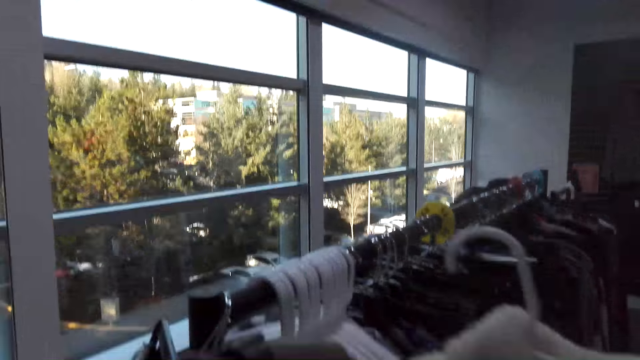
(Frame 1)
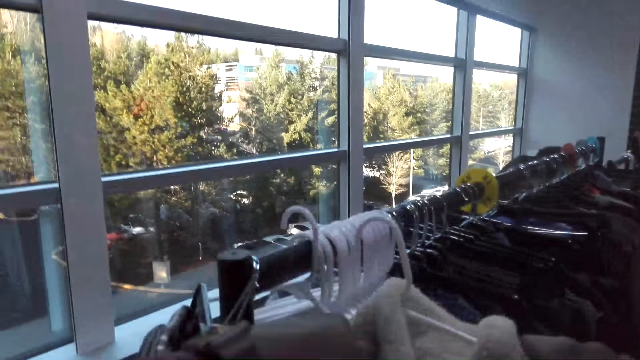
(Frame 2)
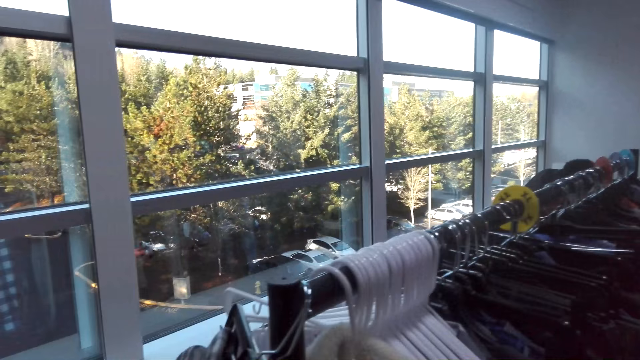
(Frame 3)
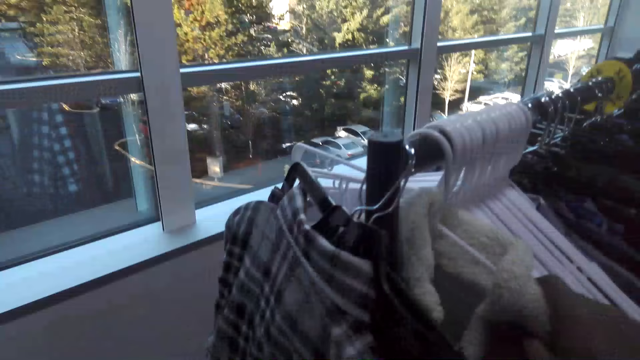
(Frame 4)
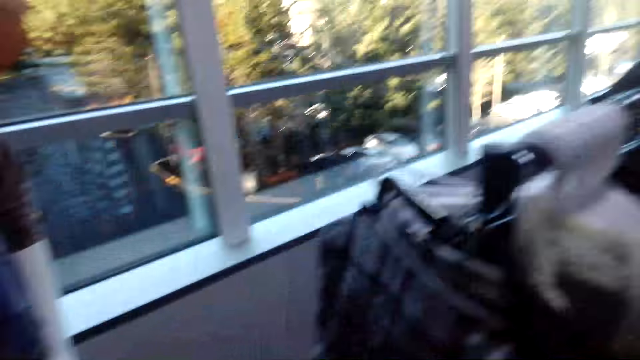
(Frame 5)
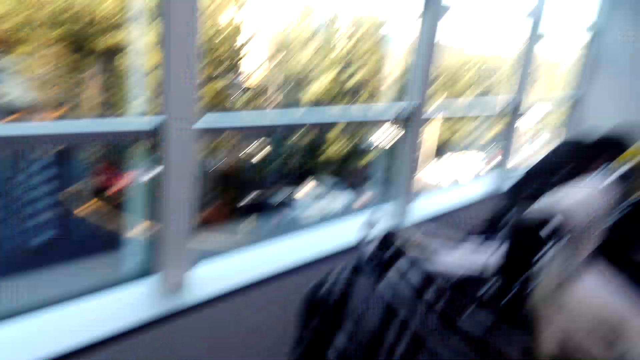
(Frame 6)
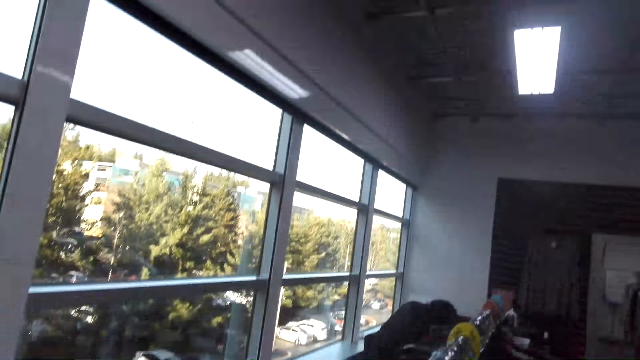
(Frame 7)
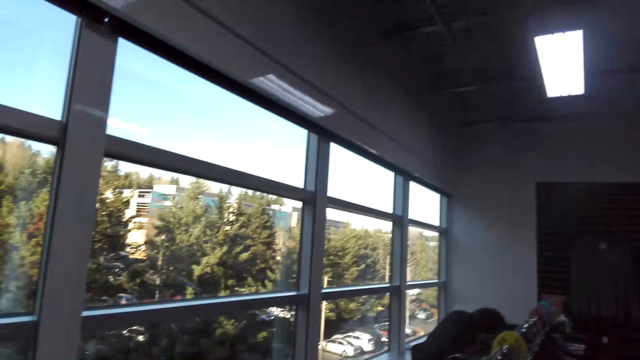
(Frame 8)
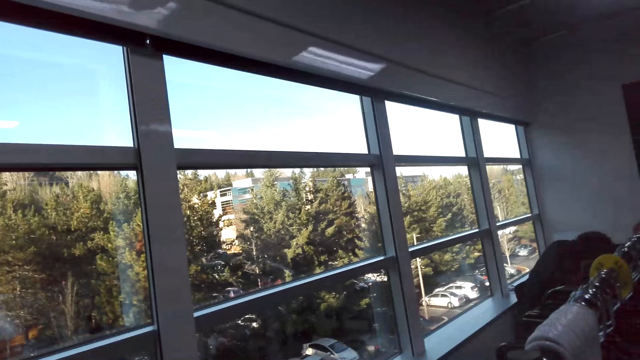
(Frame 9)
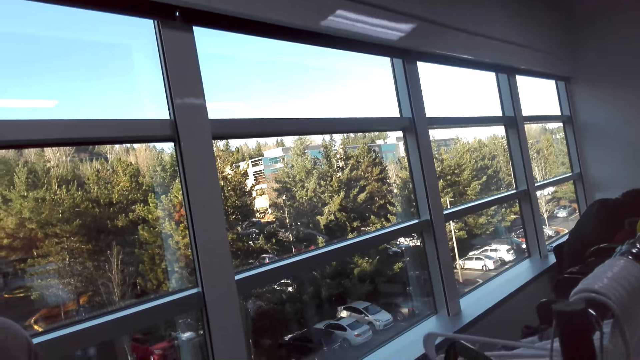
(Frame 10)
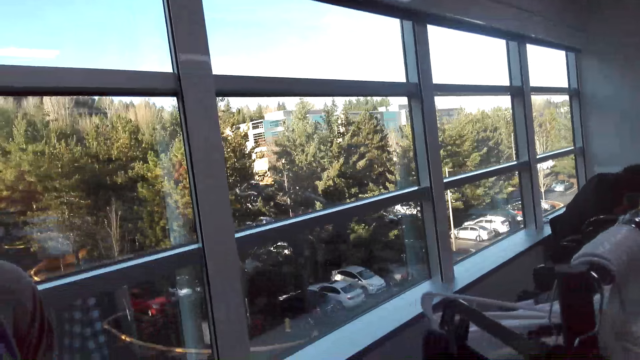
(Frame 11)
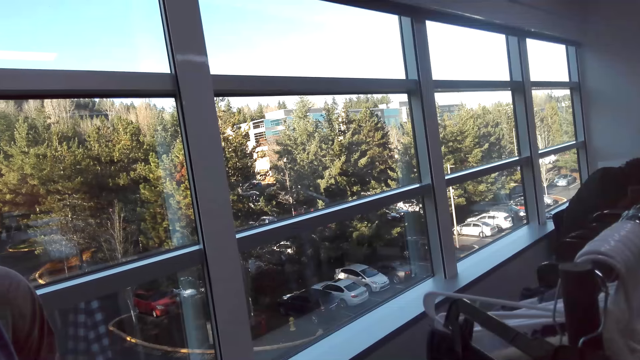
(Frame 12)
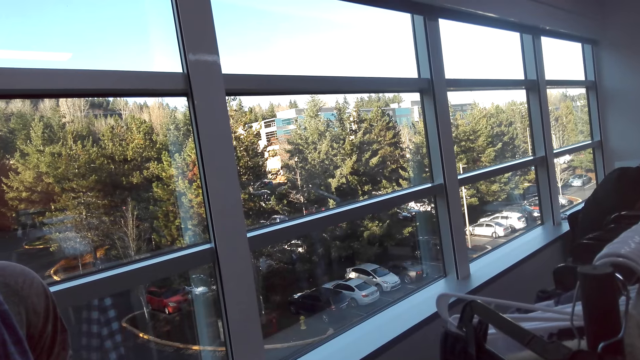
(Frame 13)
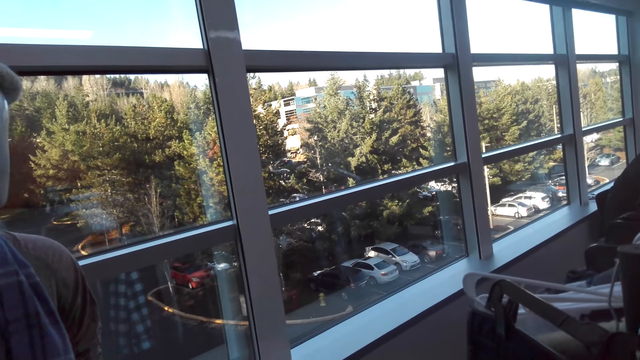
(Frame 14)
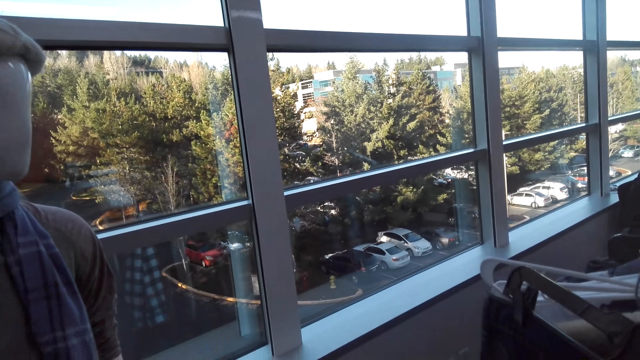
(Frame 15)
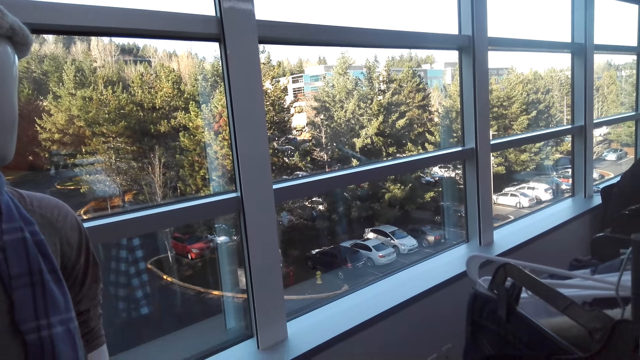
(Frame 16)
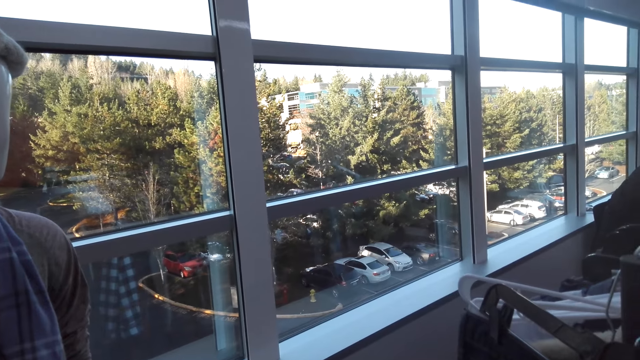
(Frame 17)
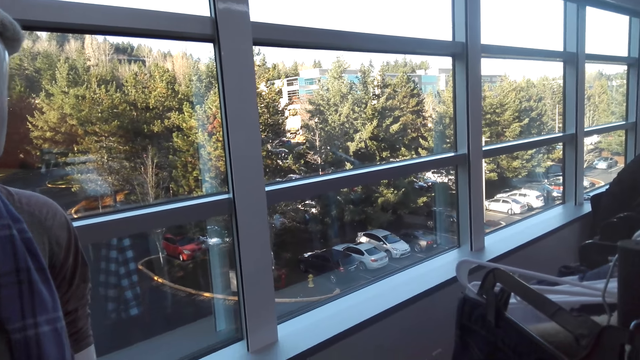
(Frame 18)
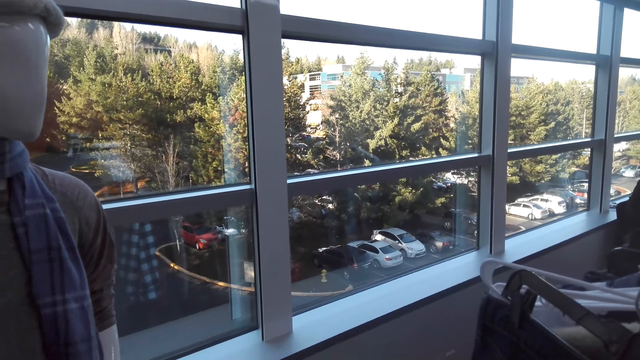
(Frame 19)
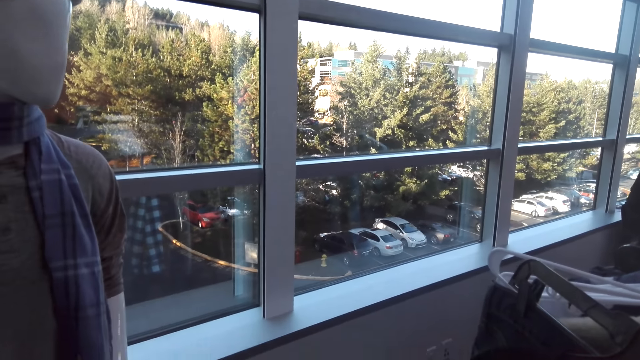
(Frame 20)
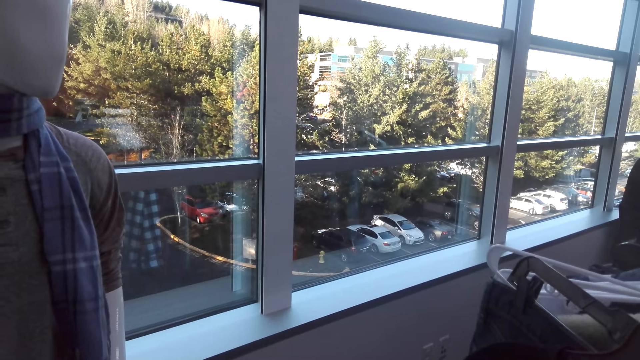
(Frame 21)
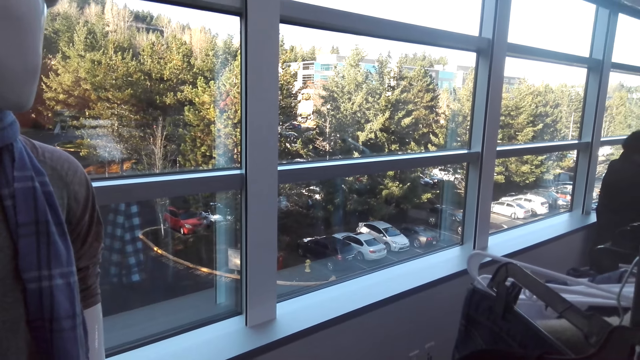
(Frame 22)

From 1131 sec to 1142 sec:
The camera wearer drops a sweater. They look around.

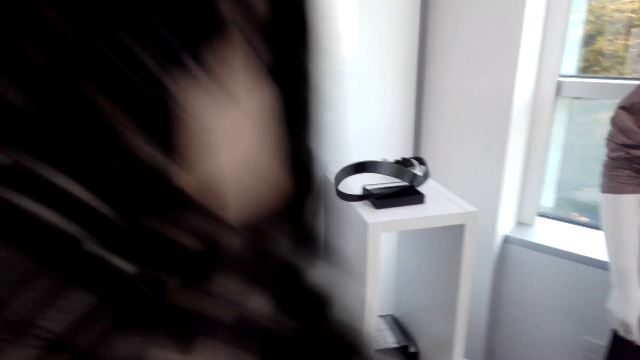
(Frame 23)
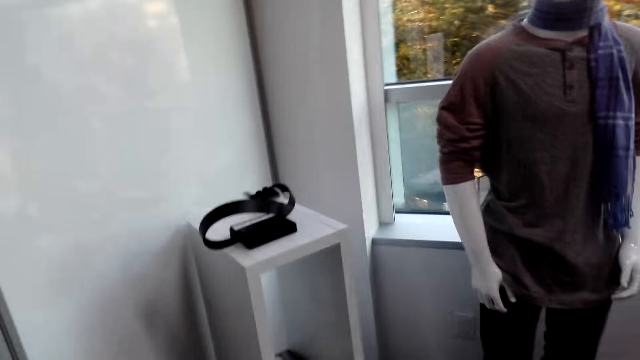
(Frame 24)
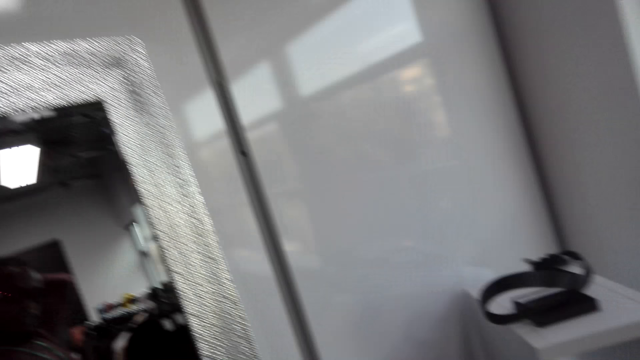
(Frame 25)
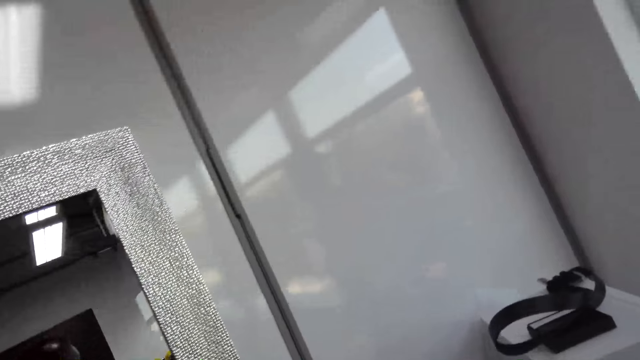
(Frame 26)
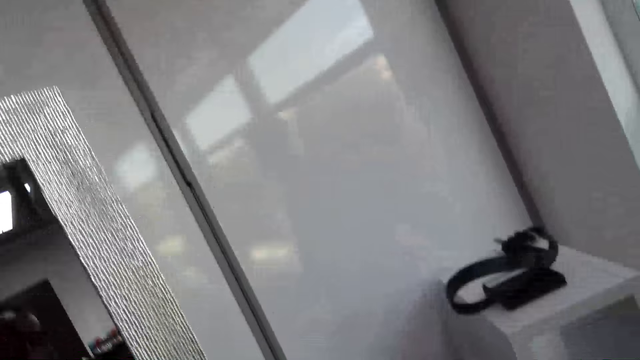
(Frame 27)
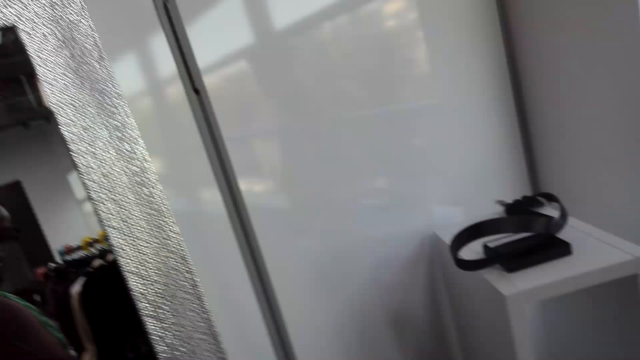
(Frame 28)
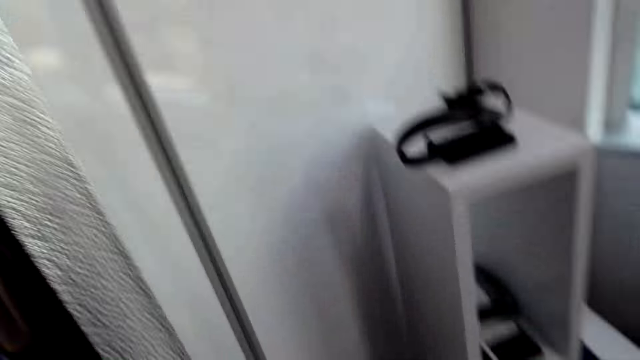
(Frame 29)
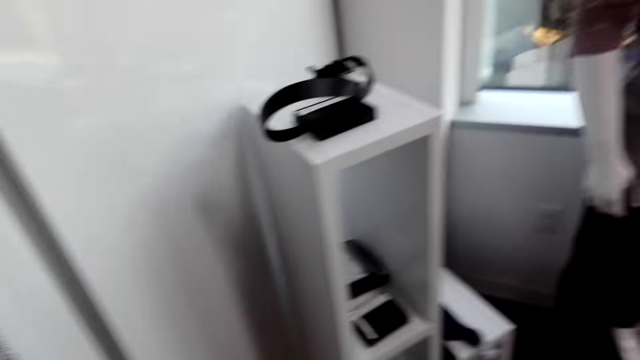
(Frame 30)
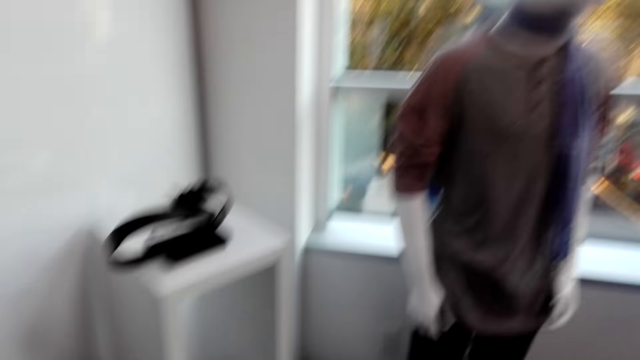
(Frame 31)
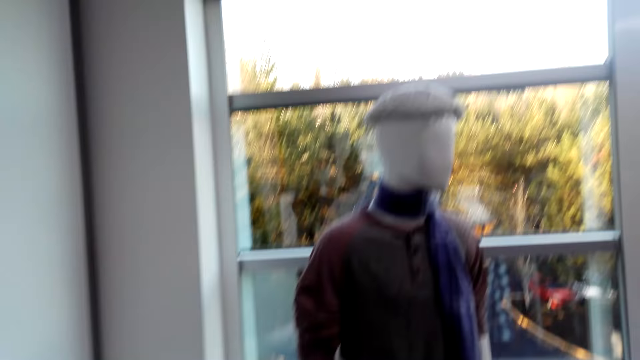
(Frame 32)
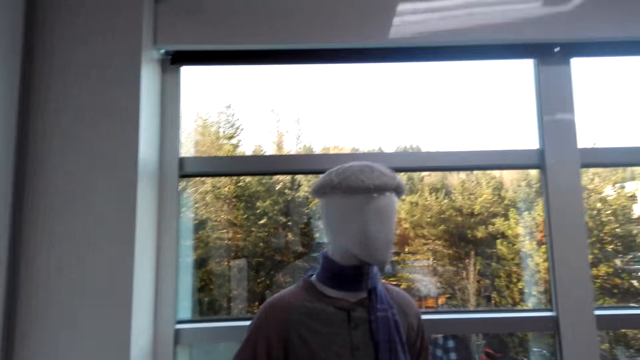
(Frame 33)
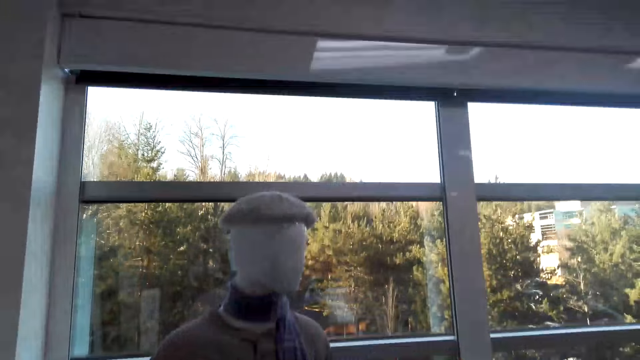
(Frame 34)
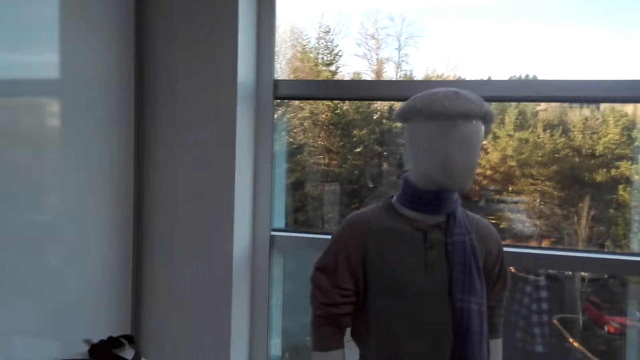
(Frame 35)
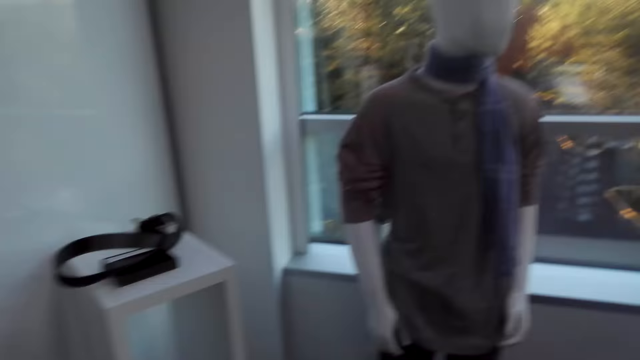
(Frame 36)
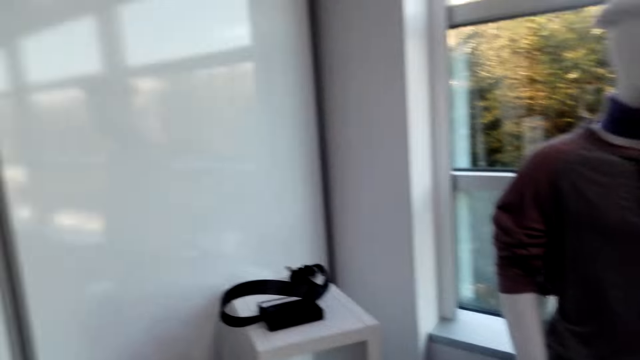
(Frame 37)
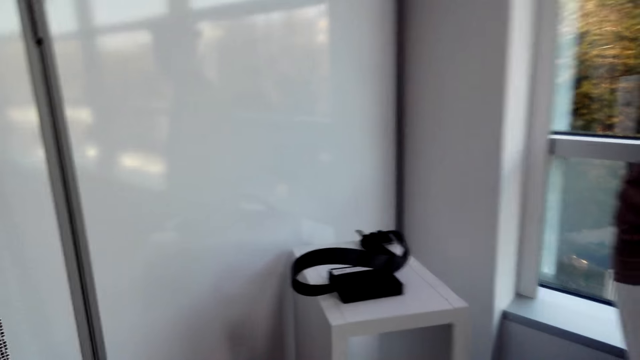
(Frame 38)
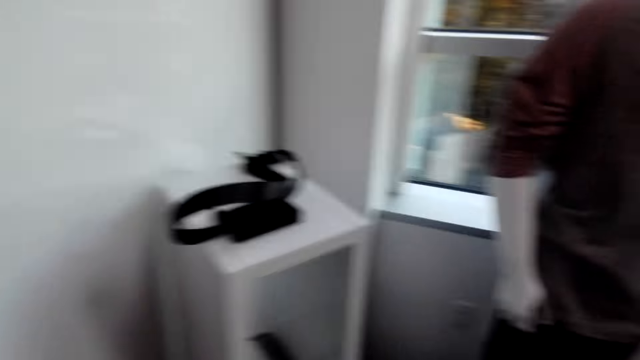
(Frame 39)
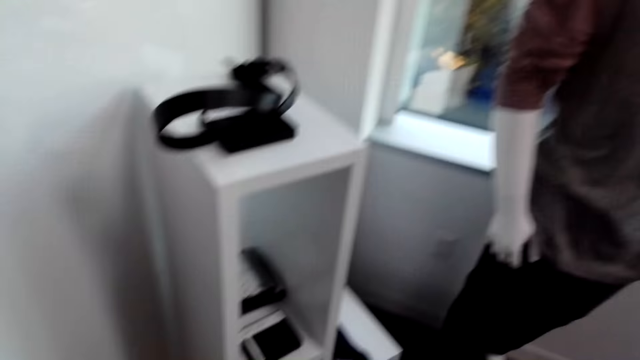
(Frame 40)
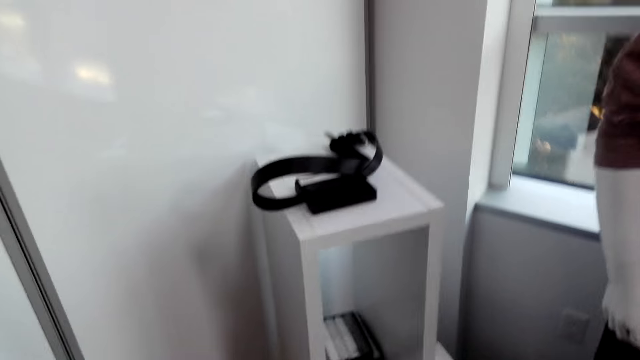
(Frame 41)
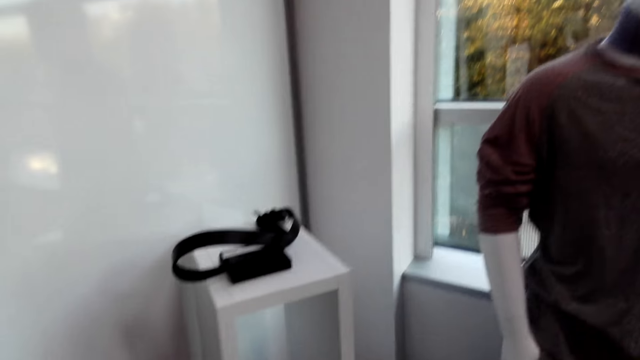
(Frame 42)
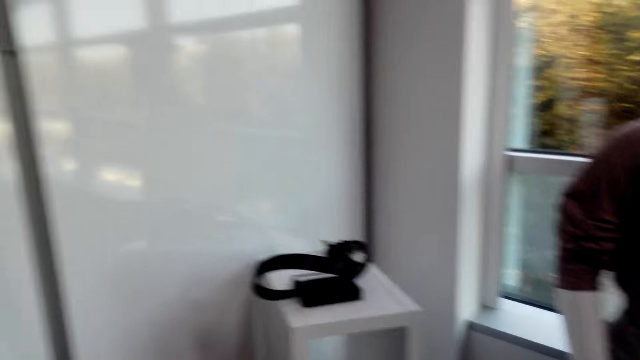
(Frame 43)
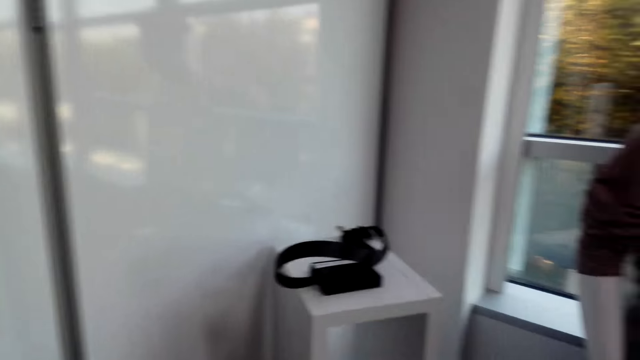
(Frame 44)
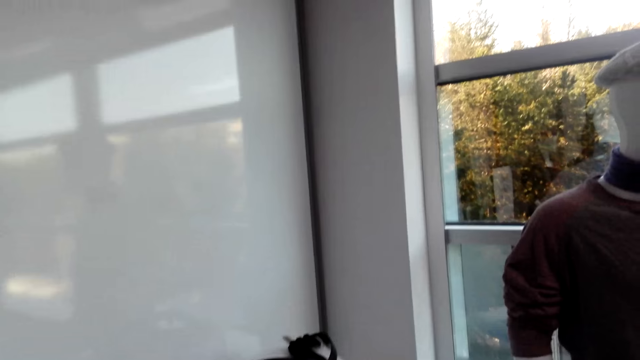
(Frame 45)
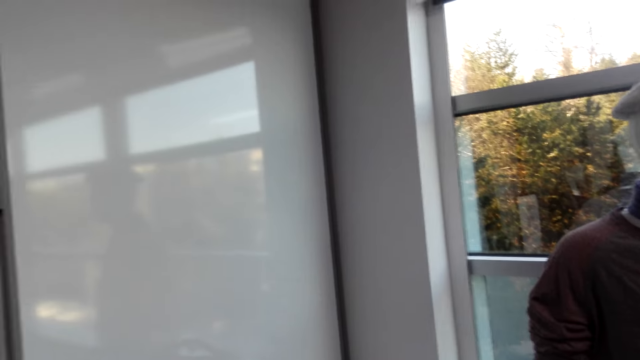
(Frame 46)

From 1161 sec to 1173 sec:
The camera wearer wears a shirt.
